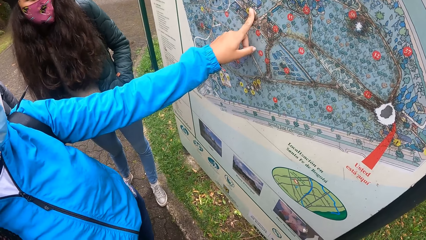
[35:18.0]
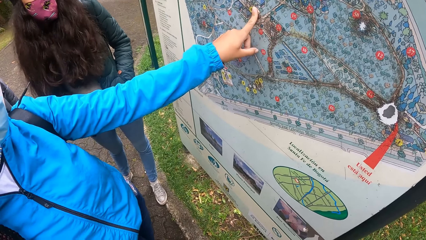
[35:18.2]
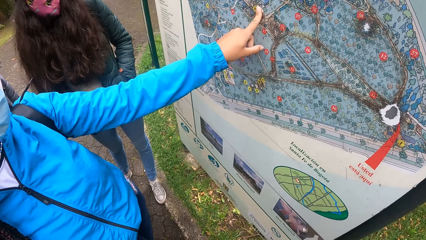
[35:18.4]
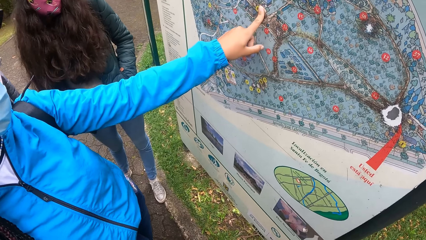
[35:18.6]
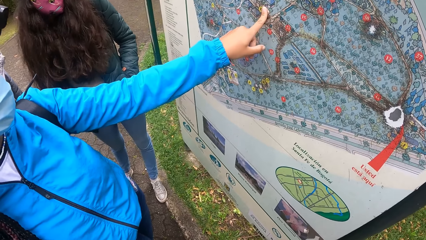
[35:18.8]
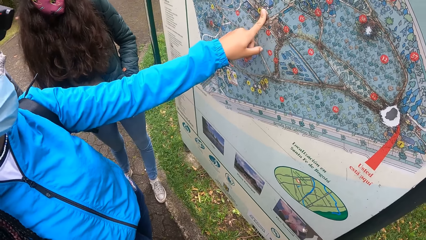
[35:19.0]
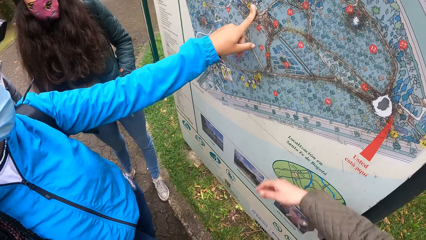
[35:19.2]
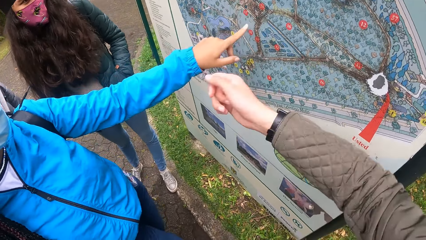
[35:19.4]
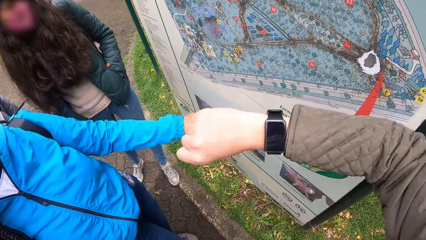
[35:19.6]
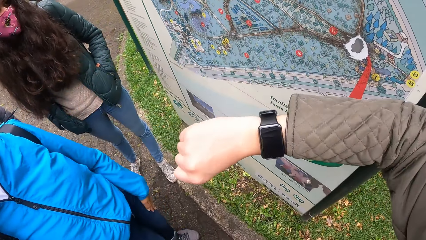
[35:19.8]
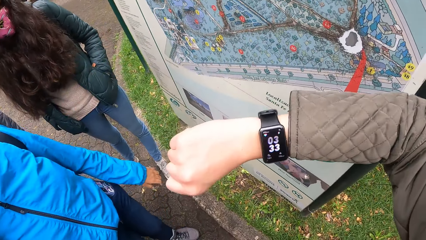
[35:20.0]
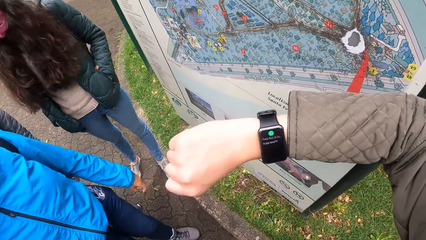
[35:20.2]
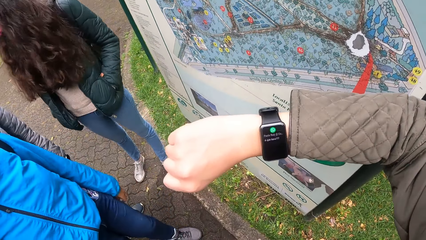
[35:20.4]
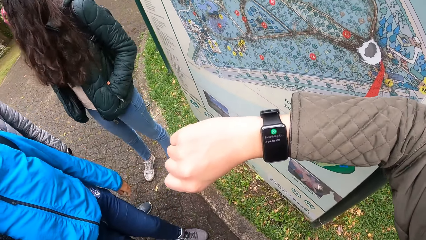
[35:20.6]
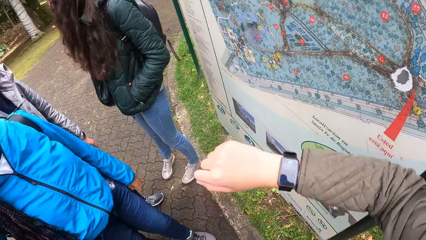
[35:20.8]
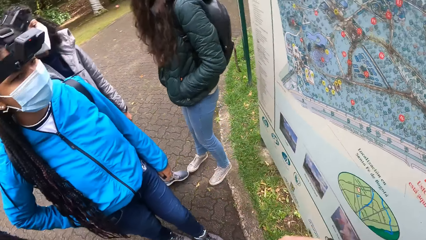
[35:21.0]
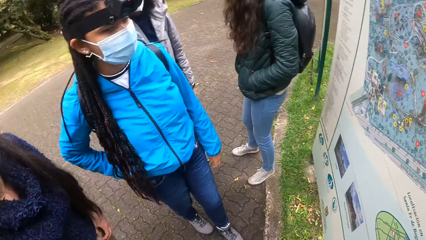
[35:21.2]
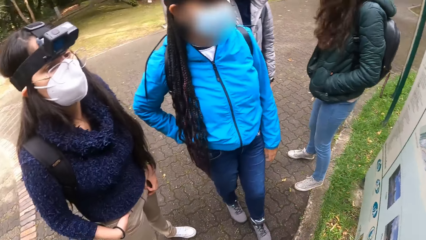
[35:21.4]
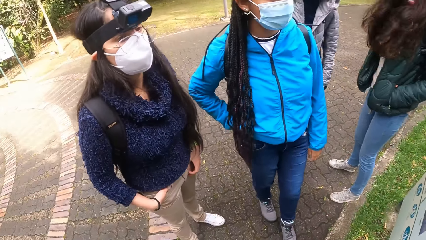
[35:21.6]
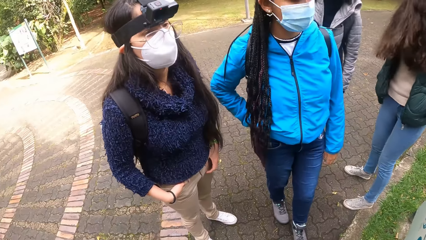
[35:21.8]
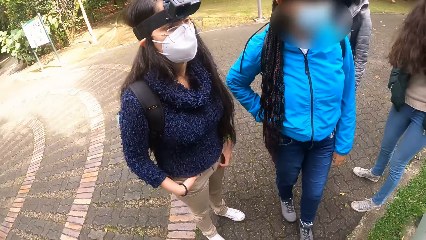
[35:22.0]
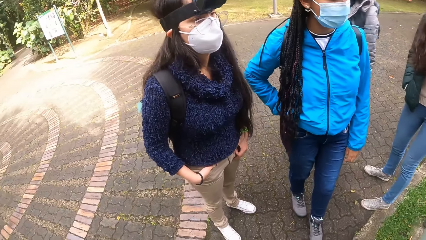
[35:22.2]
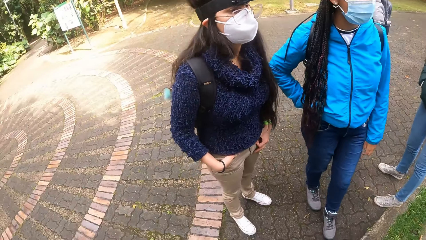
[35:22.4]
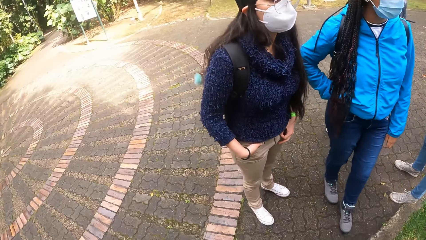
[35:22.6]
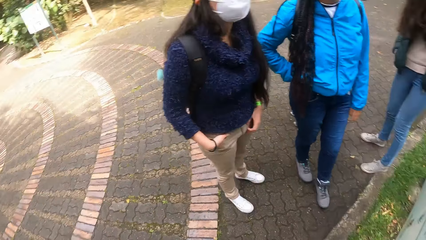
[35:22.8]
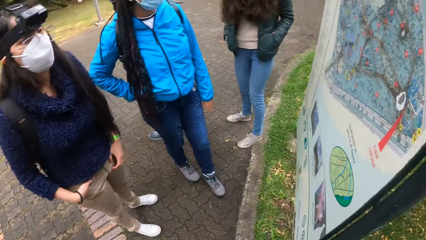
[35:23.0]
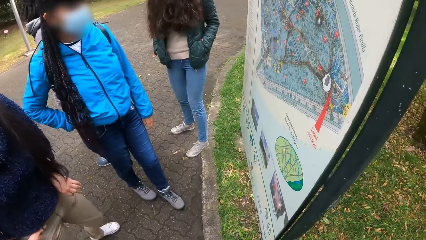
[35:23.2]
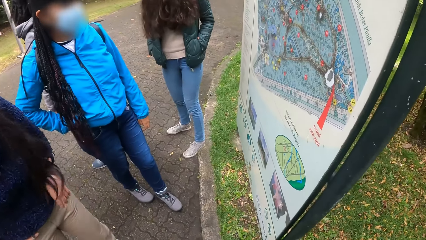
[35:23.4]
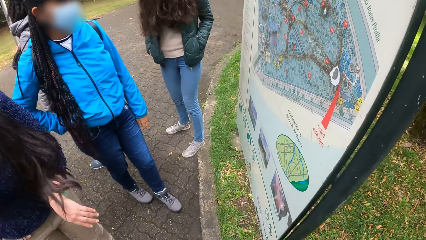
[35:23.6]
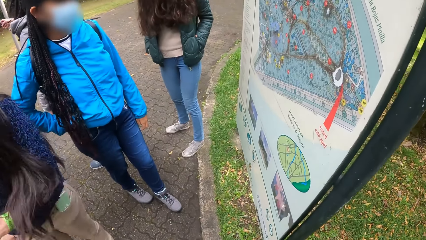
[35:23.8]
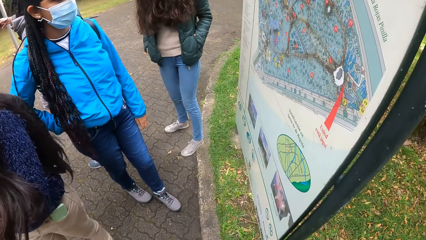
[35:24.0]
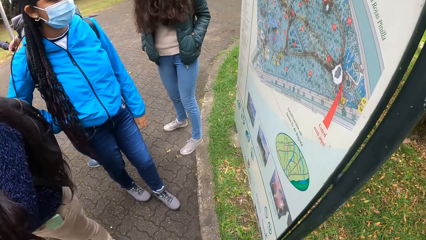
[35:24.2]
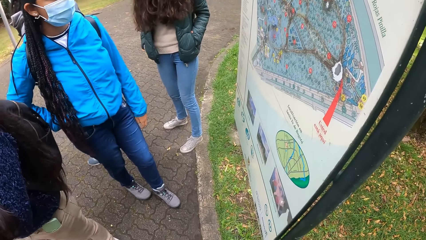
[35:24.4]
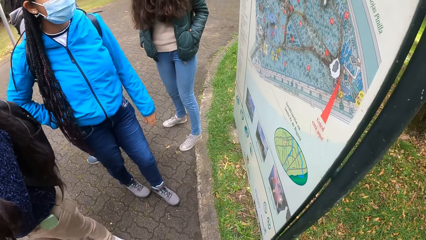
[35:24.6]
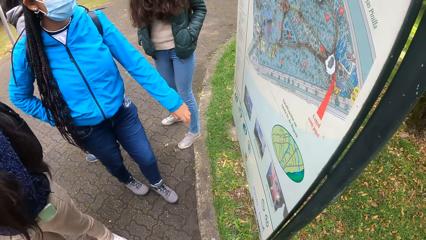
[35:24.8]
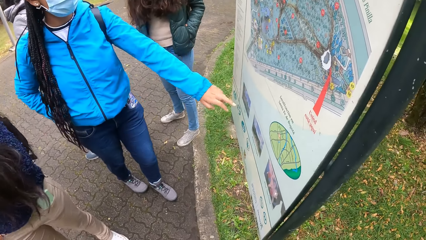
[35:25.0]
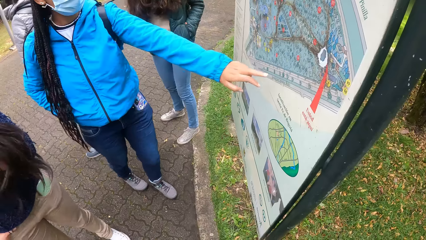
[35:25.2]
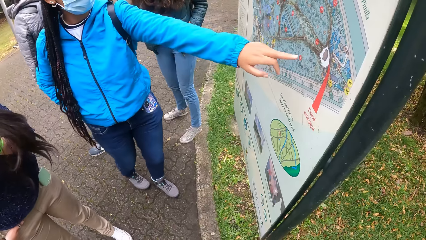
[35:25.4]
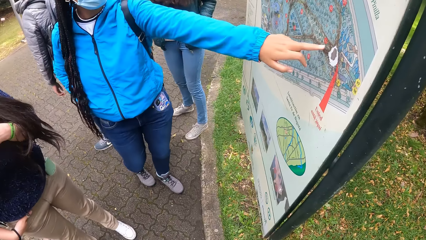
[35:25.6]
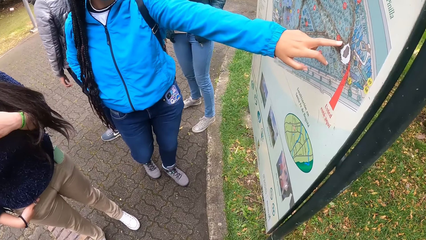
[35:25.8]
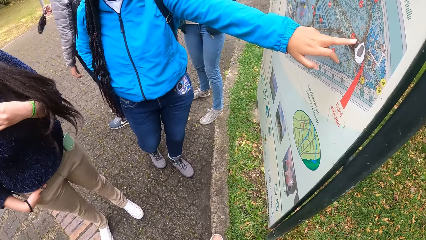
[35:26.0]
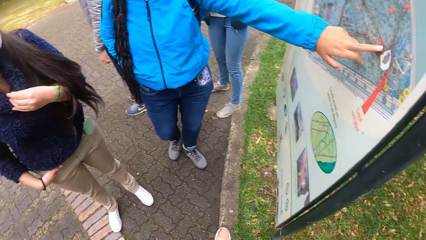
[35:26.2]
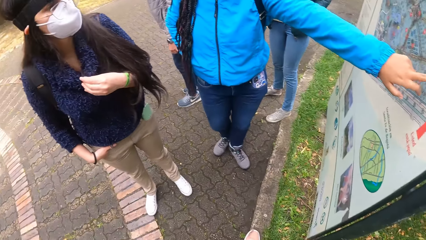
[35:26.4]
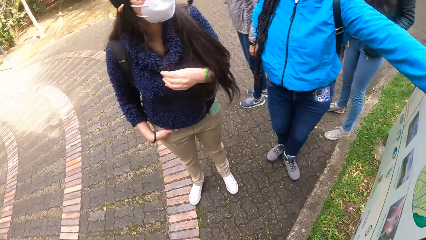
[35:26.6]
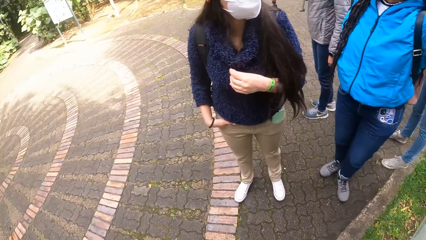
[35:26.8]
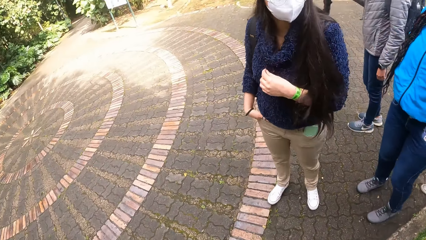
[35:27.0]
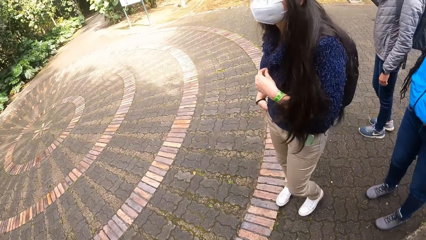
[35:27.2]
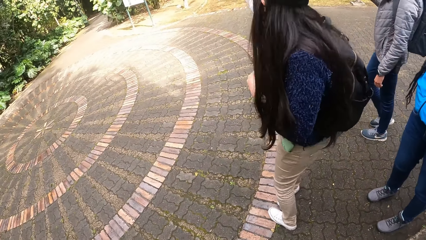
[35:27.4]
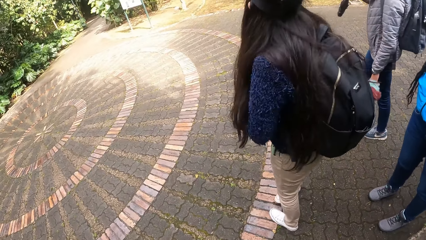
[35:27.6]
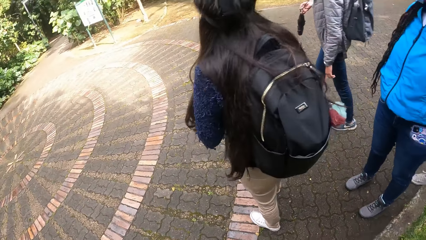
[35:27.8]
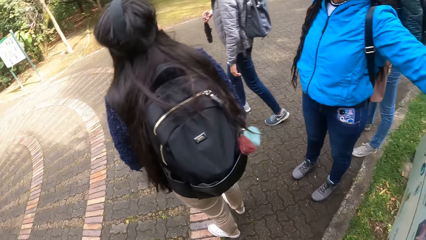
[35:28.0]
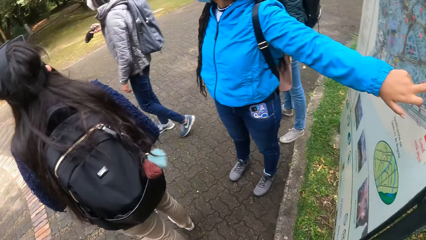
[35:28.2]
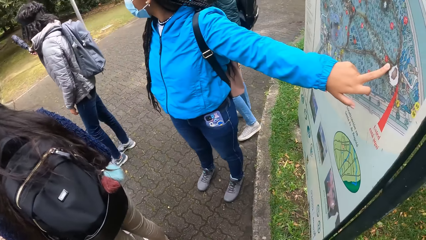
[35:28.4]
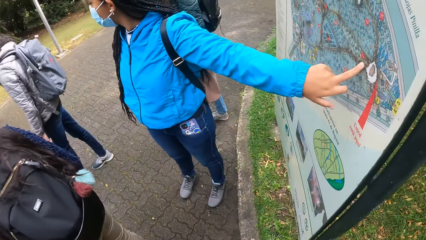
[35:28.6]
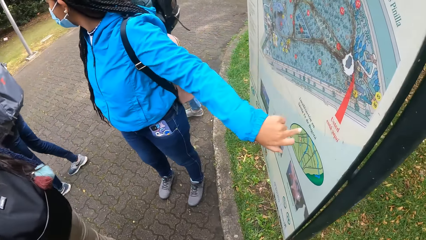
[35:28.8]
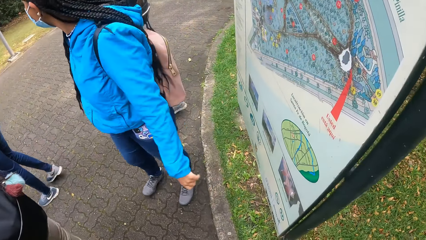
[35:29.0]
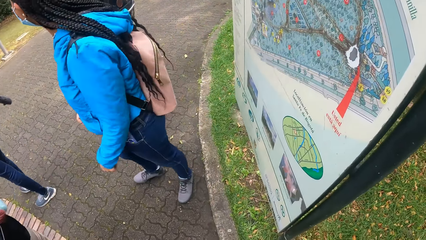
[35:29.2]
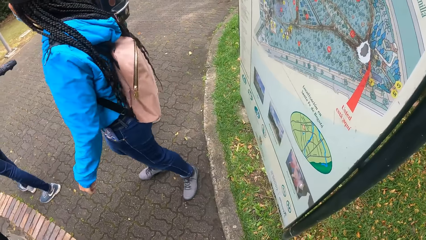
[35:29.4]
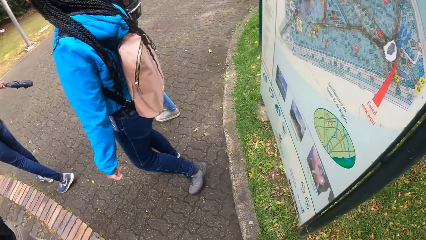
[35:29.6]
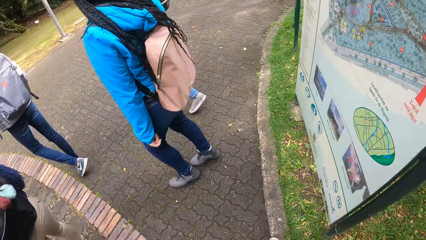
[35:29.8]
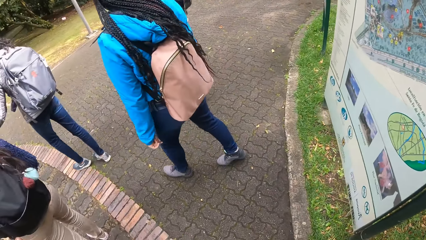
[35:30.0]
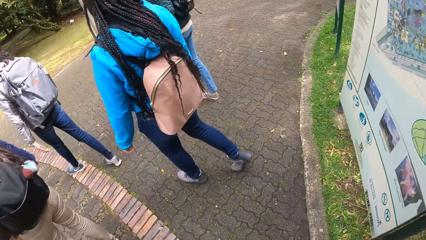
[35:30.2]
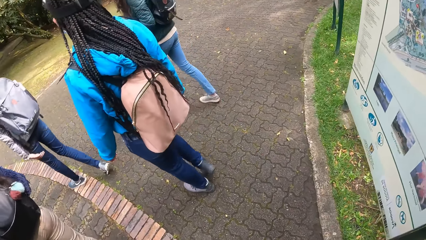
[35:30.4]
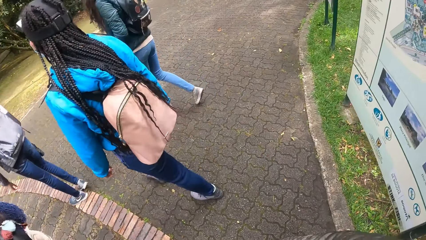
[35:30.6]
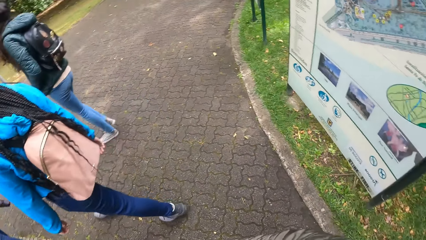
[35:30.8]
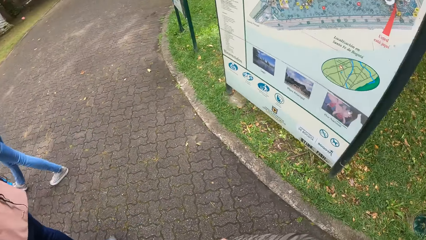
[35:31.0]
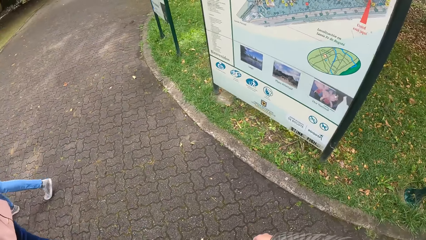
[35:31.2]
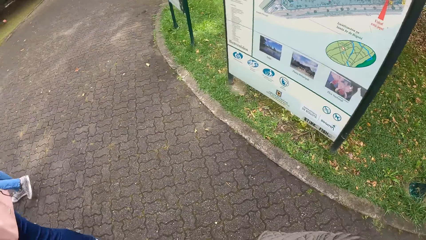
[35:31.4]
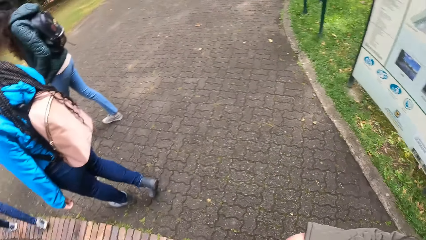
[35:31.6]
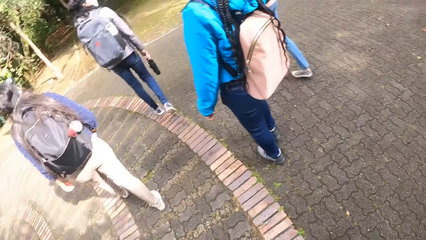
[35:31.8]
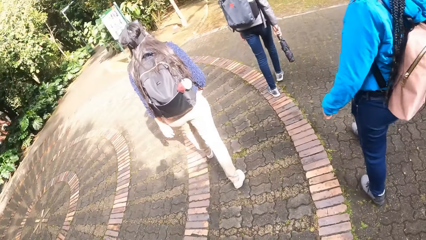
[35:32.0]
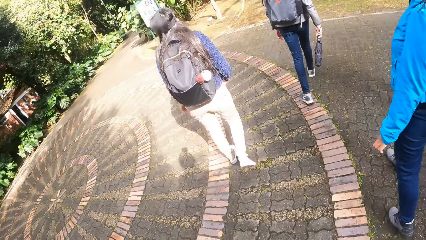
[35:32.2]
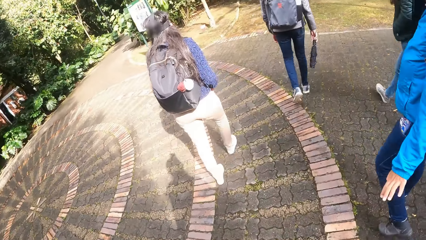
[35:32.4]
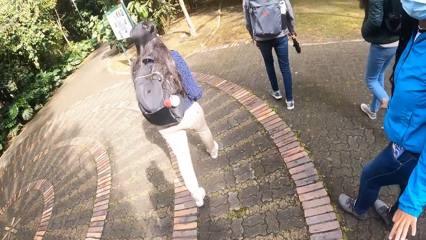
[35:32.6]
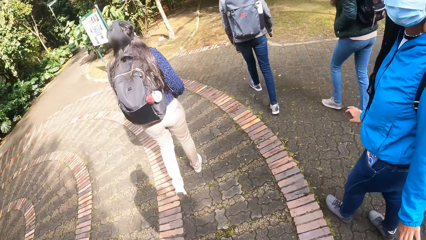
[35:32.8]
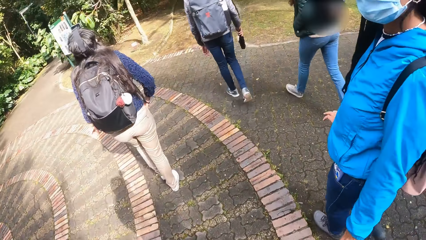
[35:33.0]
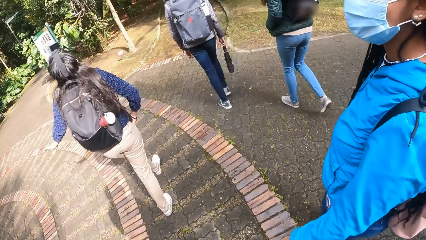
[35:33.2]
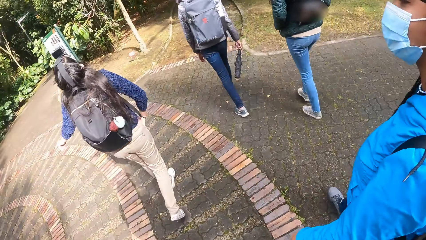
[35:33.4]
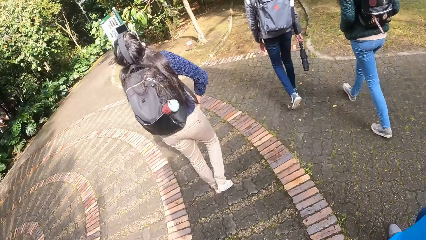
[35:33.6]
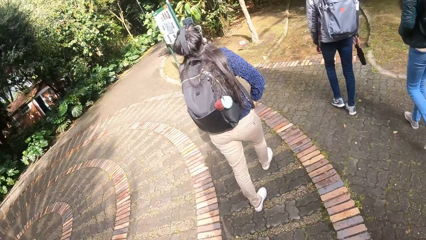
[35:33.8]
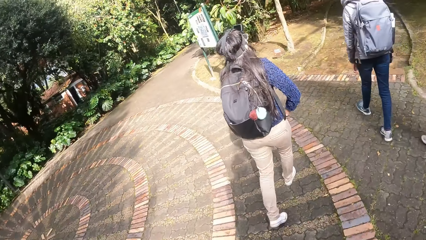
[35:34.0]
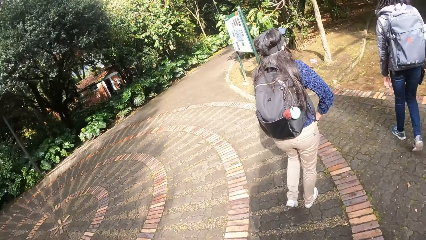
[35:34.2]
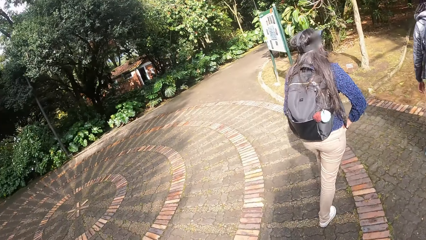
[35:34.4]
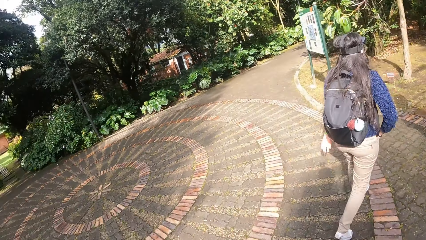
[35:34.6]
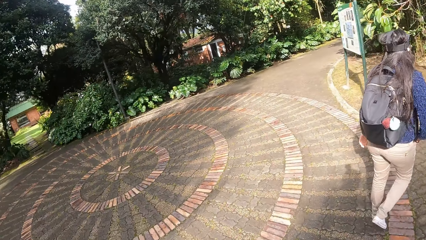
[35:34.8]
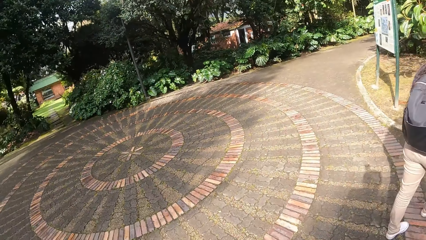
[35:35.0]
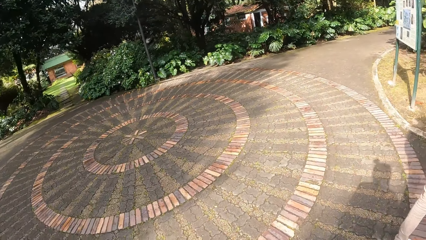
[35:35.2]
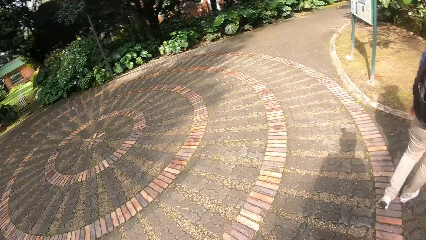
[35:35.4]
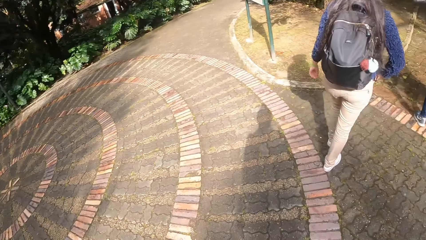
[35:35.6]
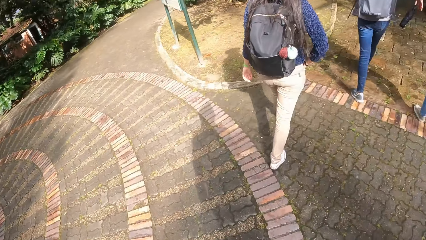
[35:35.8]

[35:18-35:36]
The camera wearer checks the time on the watch on her right wrist. A woman touches the sign post by the garden with her left hand. The woman and three other women walk down the pavement. The camera wearer walks down the pavement. The first woman converses with the camera wearer.
